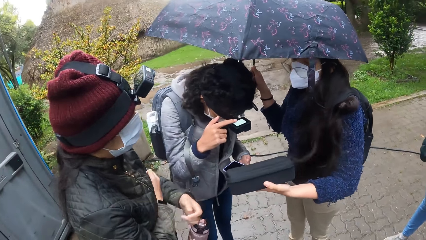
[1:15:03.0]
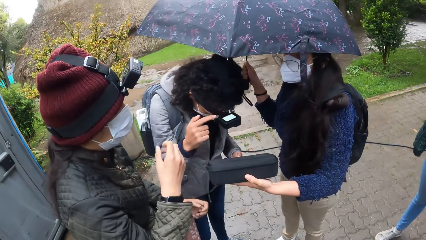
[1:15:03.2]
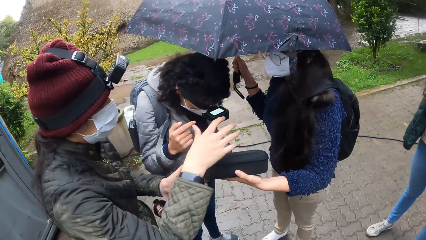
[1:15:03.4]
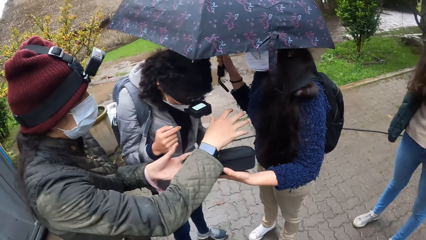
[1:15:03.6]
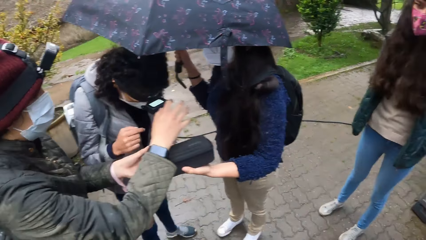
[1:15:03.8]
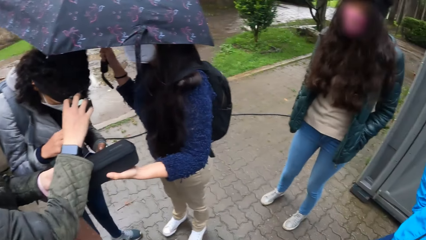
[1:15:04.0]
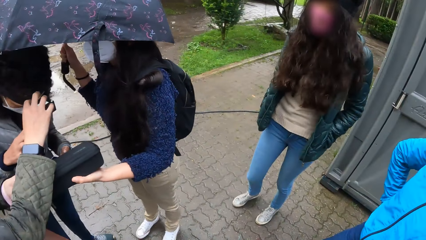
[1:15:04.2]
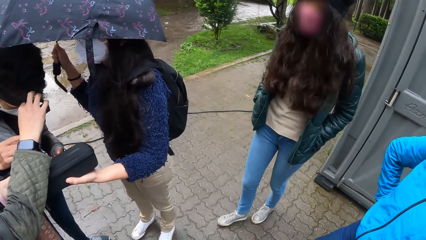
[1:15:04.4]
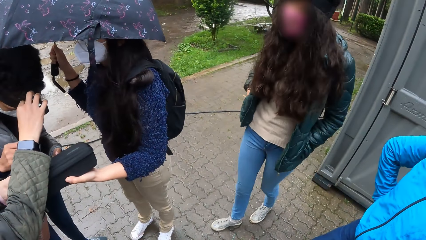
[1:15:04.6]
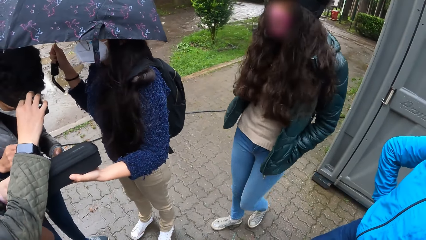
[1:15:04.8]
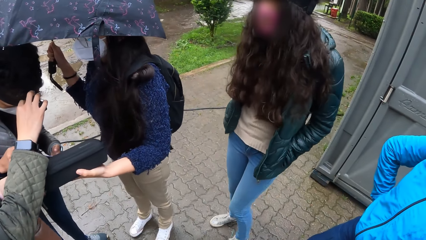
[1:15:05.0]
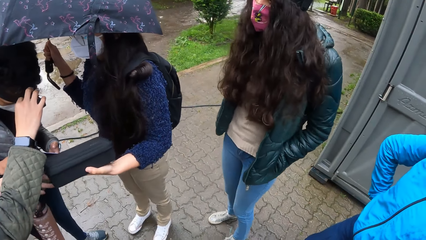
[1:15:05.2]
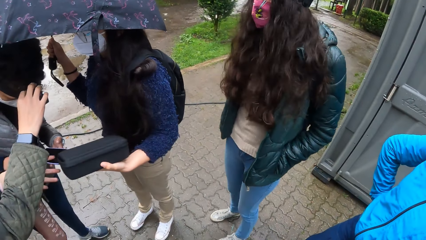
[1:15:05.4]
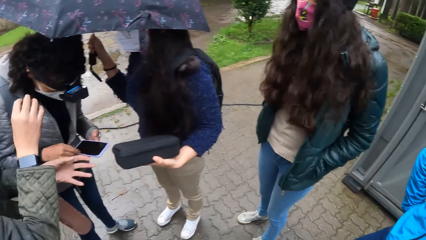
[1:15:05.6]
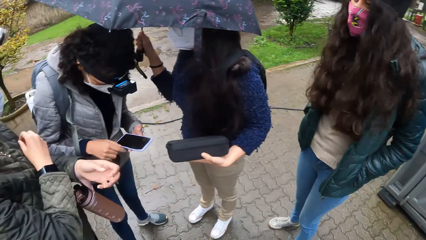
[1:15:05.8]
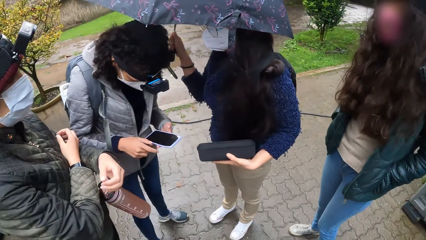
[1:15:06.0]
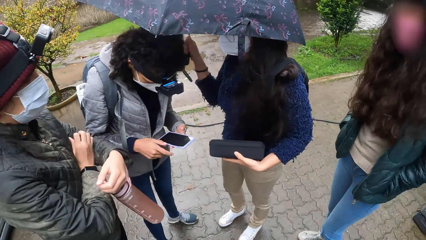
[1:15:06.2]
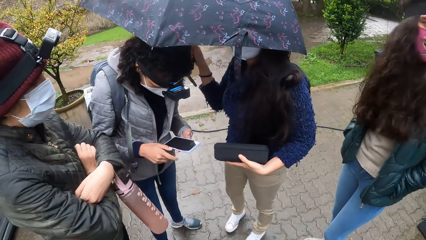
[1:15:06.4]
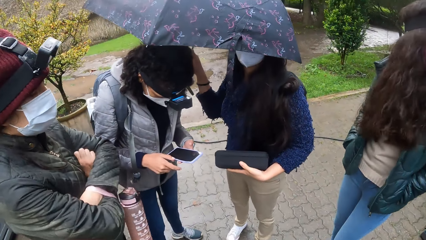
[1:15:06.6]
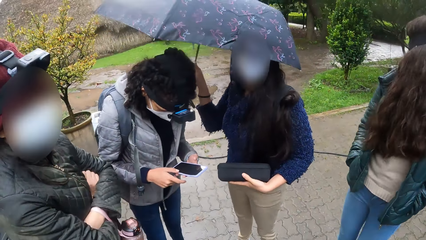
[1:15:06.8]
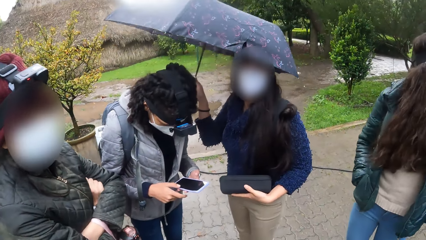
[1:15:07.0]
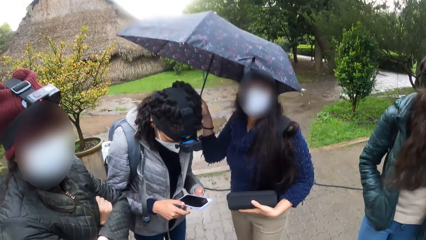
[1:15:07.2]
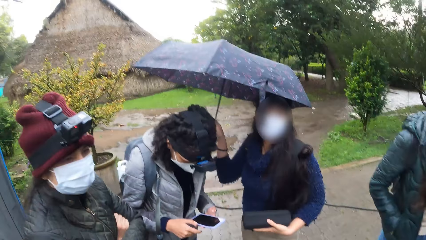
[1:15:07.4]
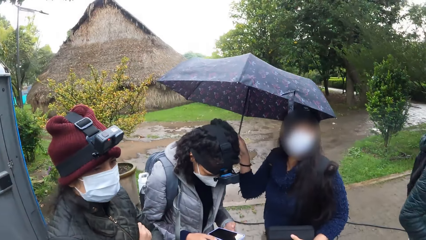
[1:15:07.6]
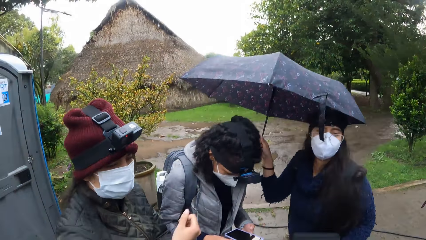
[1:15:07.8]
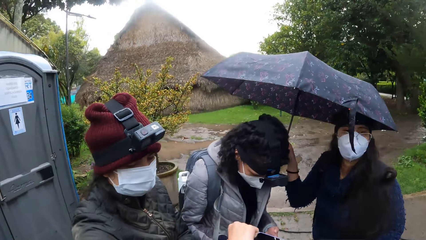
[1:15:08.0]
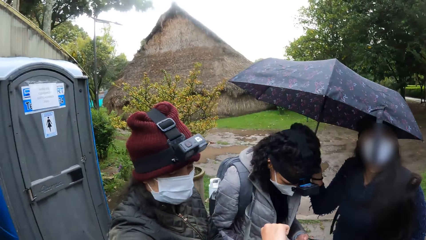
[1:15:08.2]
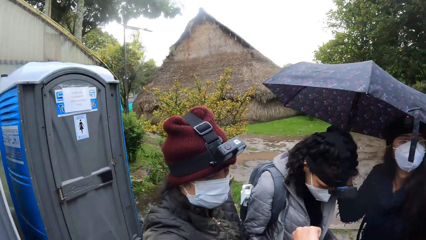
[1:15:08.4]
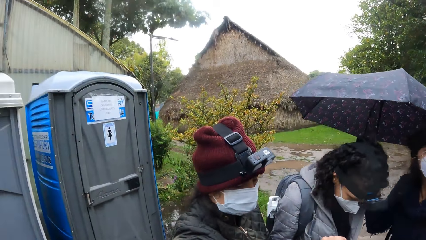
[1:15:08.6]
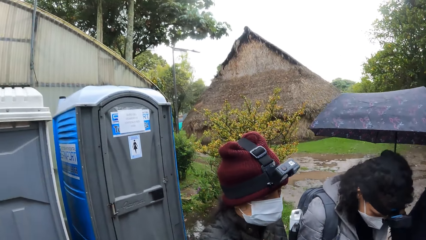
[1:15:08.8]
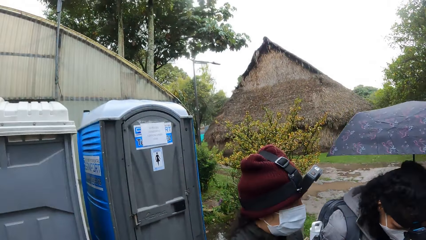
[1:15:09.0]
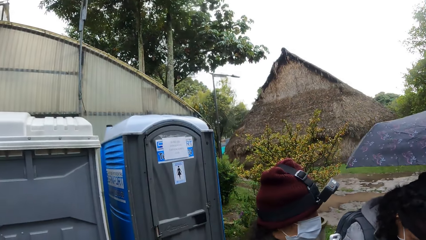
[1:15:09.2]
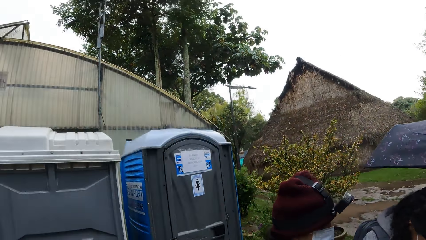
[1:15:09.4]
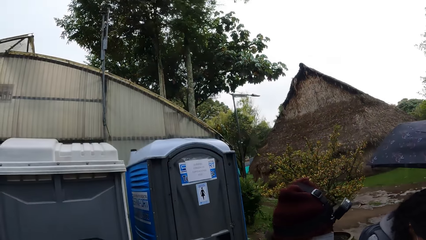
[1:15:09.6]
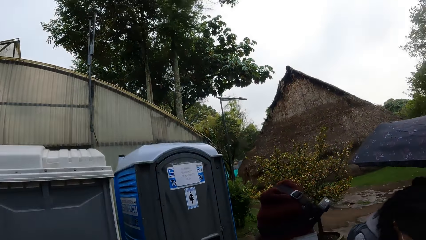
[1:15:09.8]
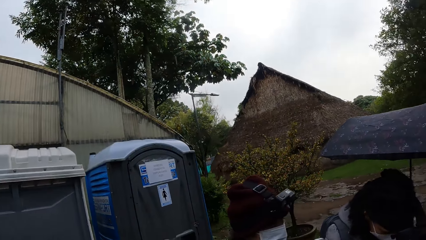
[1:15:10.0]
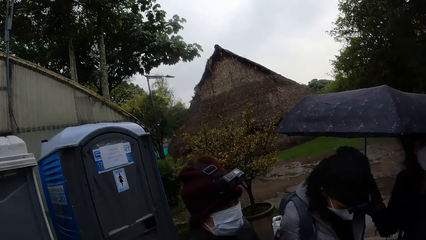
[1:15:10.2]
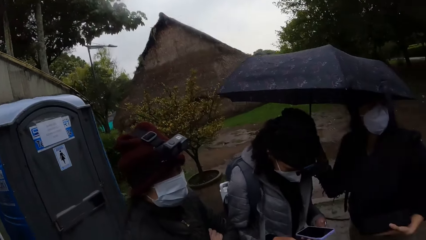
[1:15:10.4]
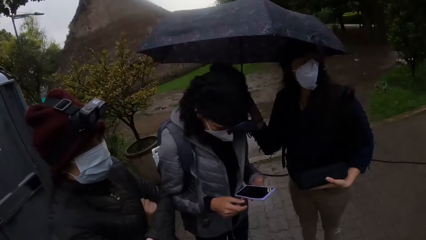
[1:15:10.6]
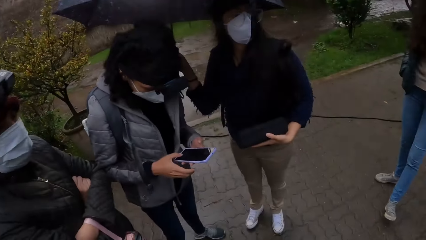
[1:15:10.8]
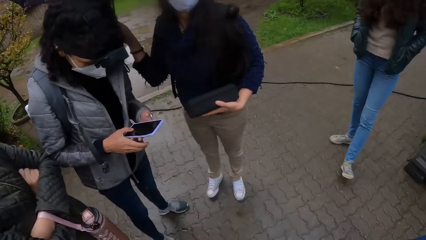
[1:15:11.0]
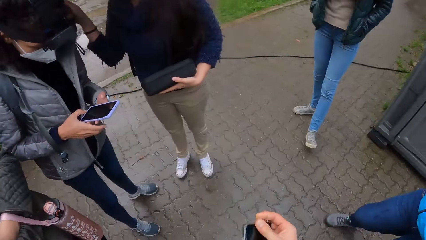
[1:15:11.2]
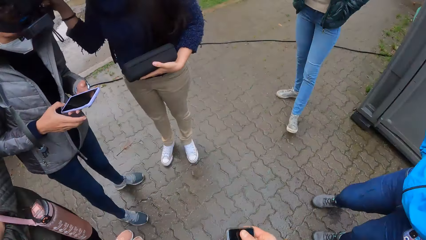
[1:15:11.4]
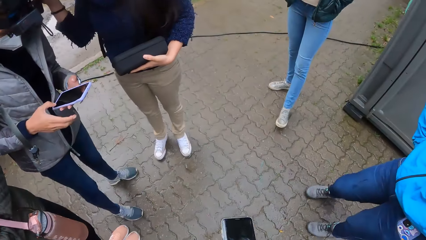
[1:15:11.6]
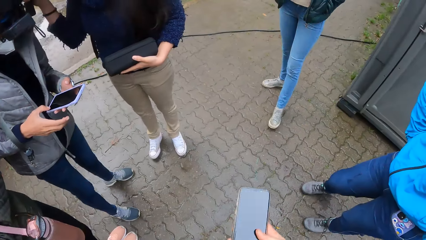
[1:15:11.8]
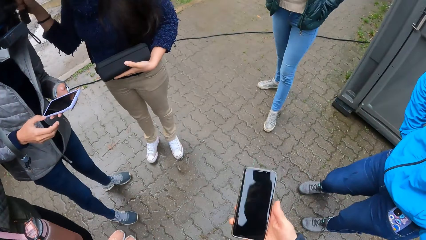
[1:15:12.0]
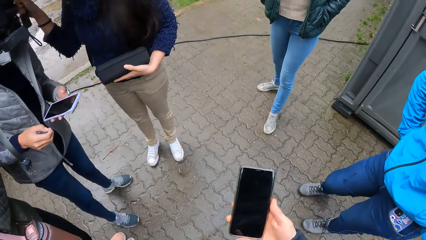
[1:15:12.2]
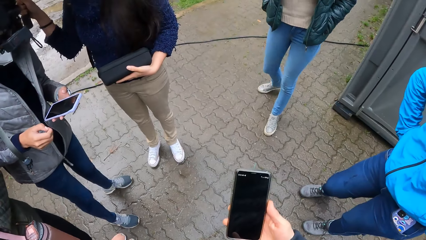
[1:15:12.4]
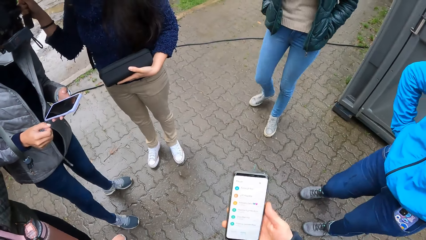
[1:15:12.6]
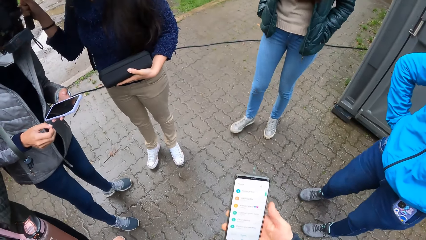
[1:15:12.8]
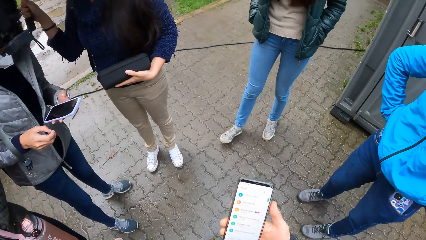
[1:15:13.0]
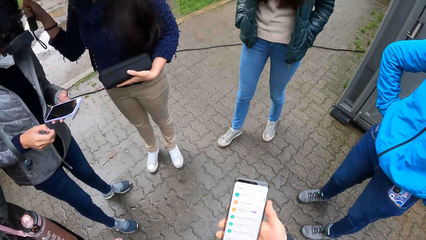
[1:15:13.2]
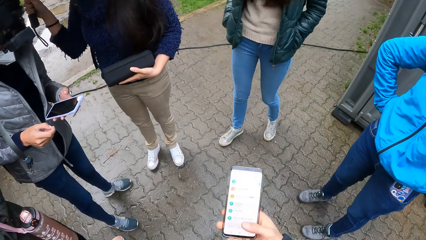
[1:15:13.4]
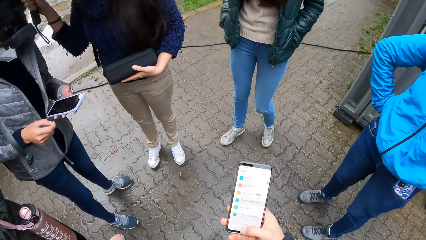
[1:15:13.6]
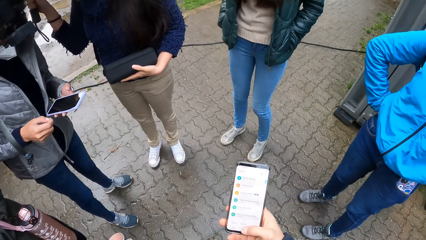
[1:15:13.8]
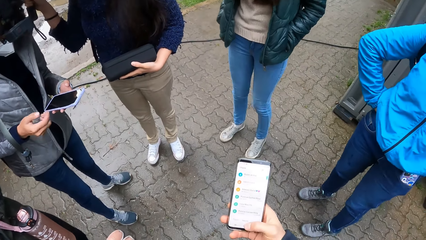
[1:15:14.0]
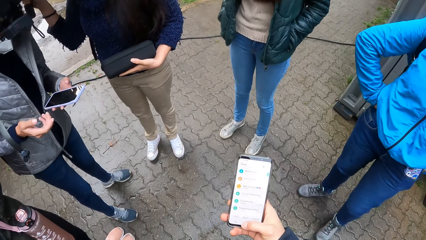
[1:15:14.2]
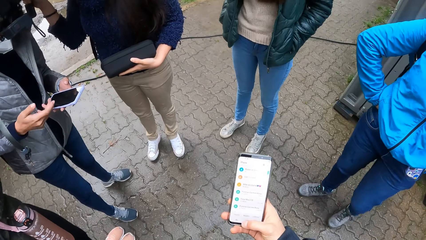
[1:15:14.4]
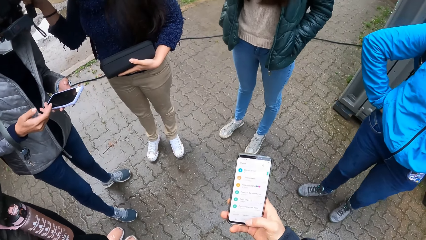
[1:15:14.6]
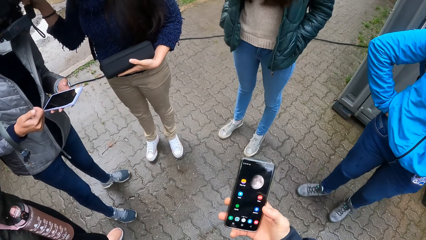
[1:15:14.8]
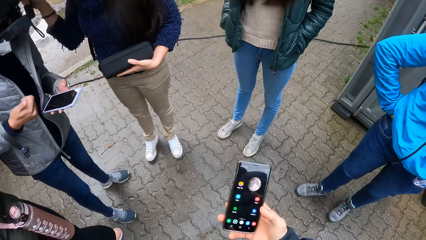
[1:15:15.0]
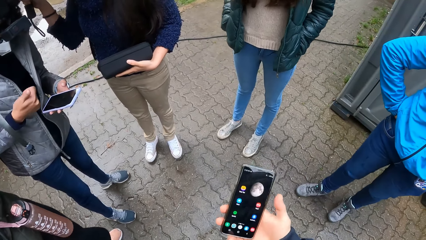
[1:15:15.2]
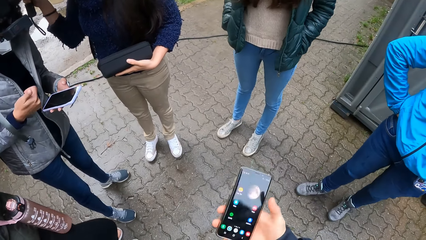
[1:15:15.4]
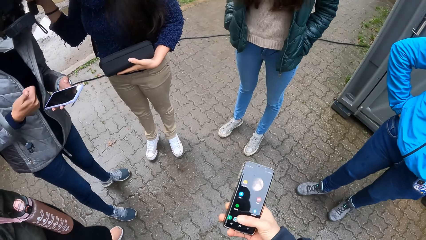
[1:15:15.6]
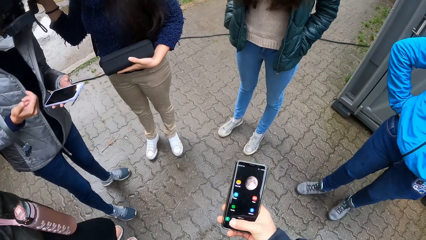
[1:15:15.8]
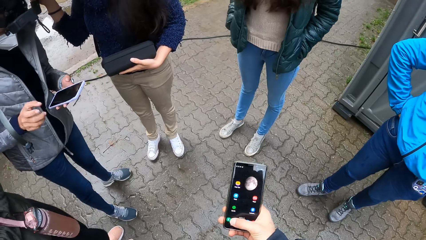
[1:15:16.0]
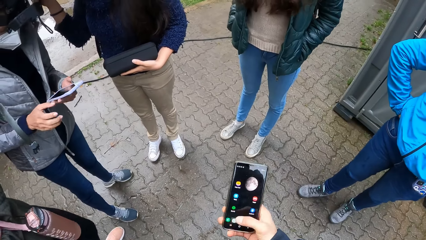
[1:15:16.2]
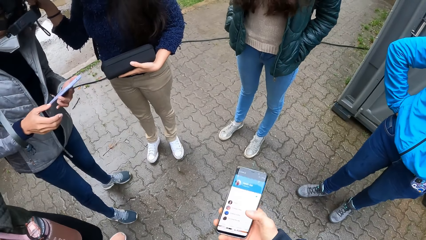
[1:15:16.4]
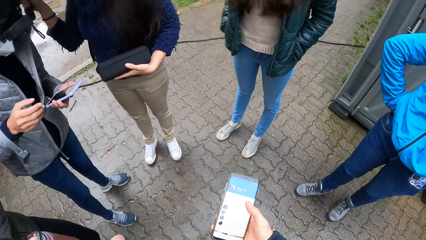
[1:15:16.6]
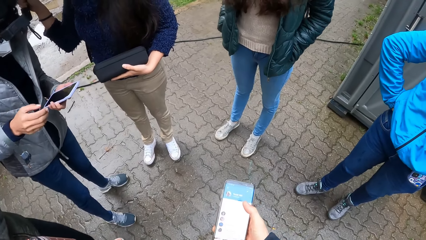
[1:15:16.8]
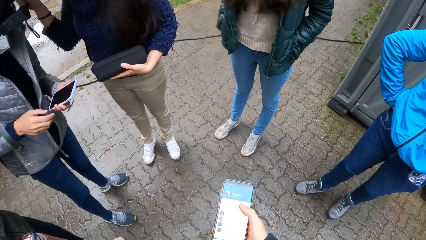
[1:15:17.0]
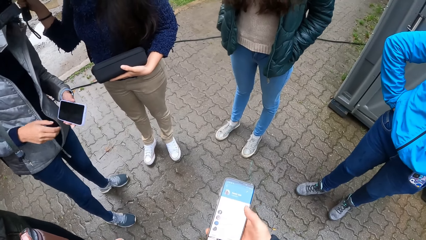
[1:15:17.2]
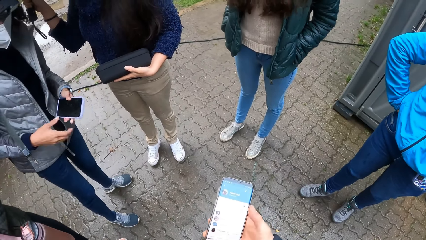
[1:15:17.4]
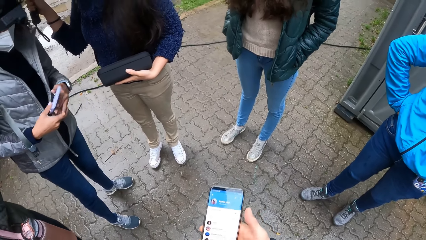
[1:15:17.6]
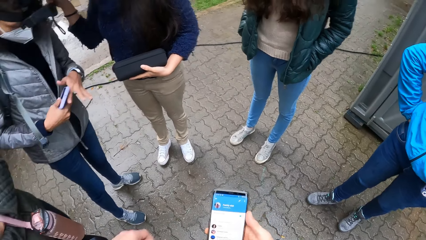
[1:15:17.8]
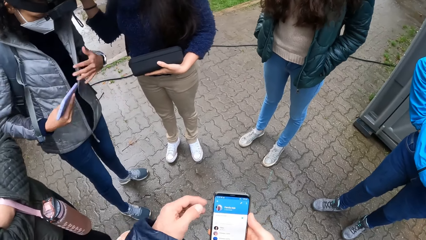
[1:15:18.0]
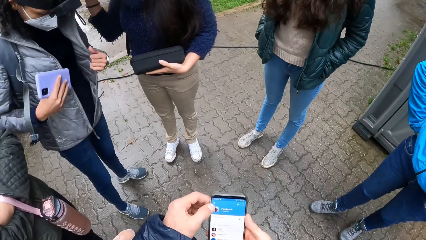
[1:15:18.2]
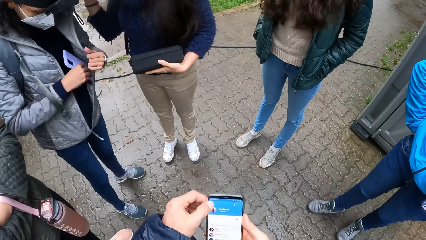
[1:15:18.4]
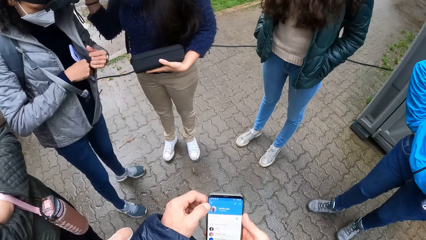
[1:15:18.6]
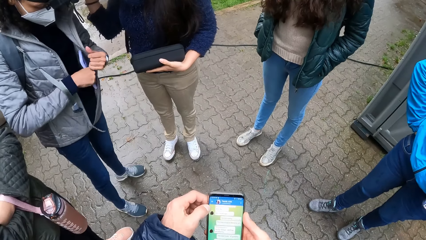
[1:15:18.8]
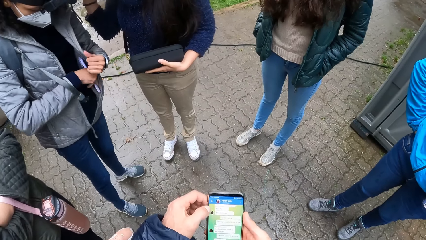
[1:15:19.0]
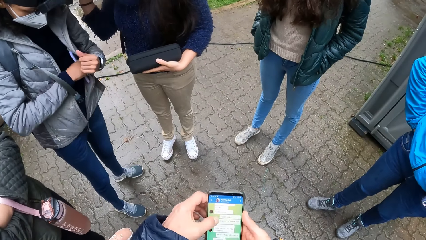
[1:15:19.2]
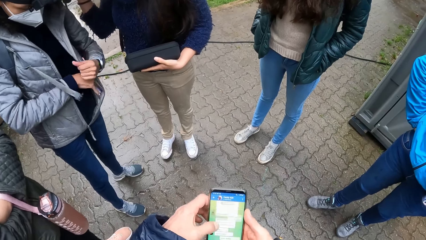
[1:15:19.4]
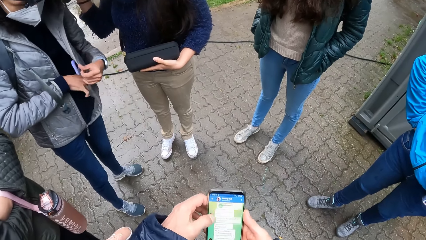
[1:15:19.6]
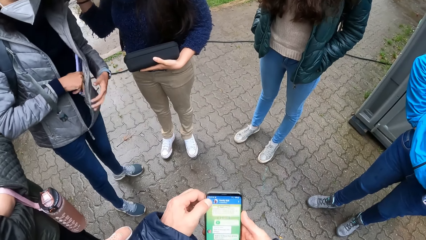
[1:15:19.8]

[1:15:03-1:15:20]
A lady moves a box or black case in her hand. A woman holds the black case in the lady's left hand with her left hand. The woman touches the camera on a head gear on another woman's head with her right hand. Another lady walks closer to the first lady. The first woman drops her hands from the other woman's camera. The other woman stares at the phone in her hands. The second lady walks back on the footpath. The camera wearer stares round on the area. He picks a phone from a pocket. He presses the phone with his right hand. The second lady walks closer to the first lady. A third lady stands on the footpath. The other woman puts the phone in the pocket of the jacket with her right hand. The camera wearer presses the phone with both hands.
